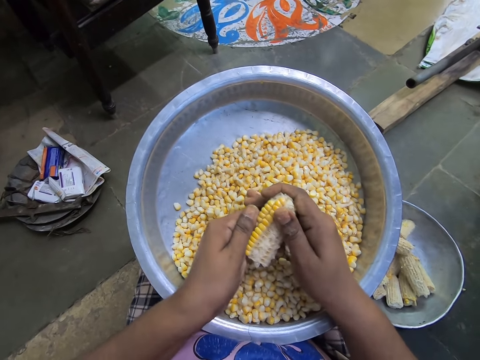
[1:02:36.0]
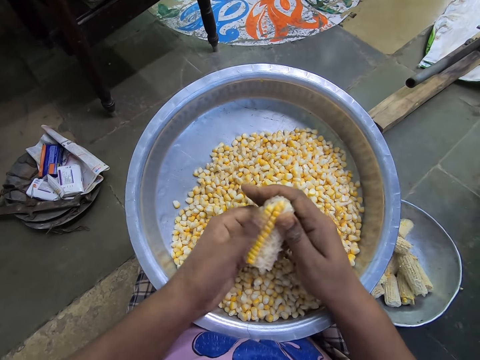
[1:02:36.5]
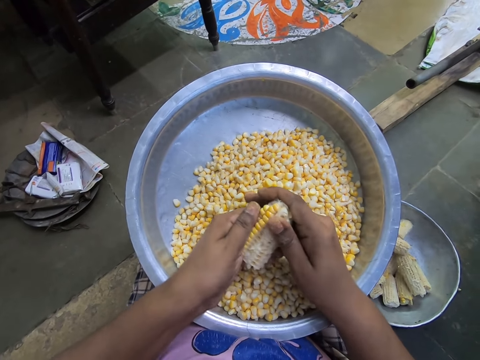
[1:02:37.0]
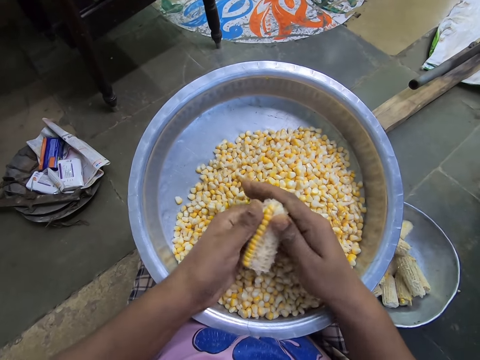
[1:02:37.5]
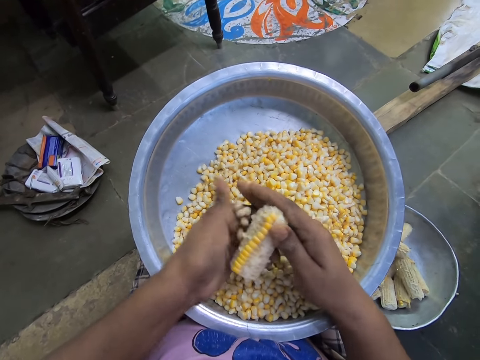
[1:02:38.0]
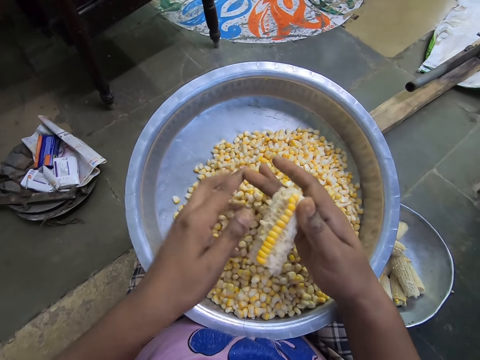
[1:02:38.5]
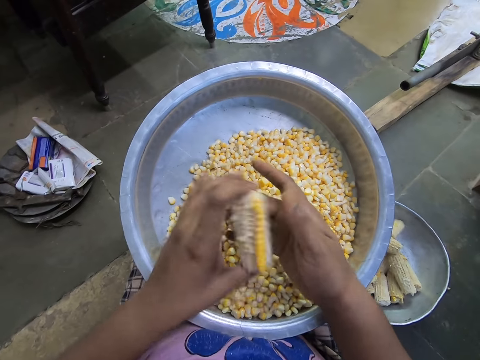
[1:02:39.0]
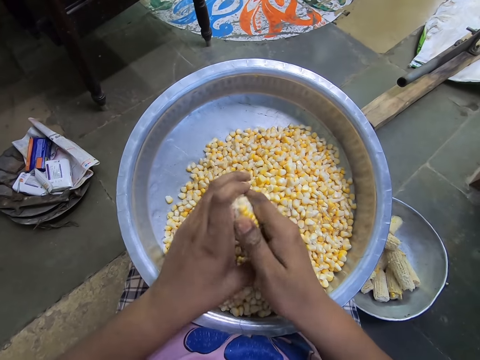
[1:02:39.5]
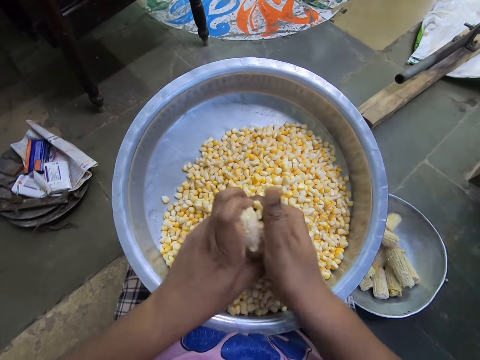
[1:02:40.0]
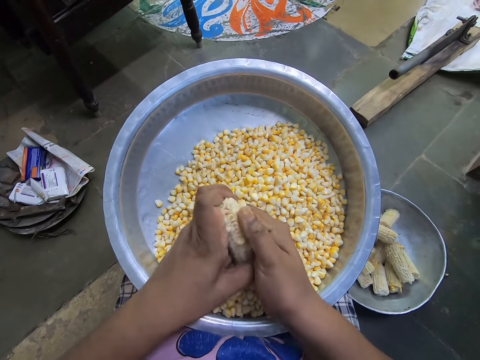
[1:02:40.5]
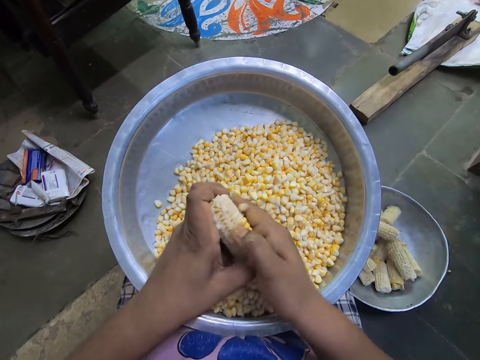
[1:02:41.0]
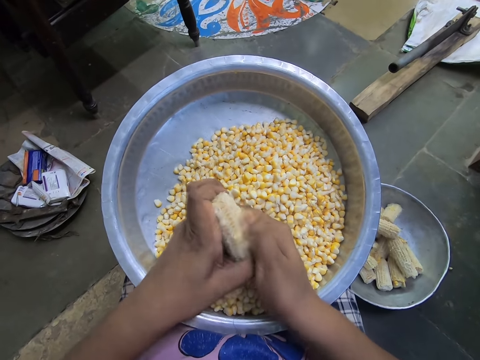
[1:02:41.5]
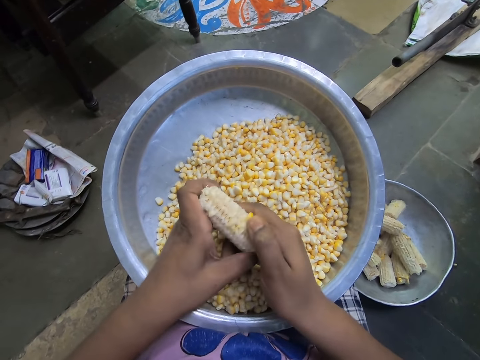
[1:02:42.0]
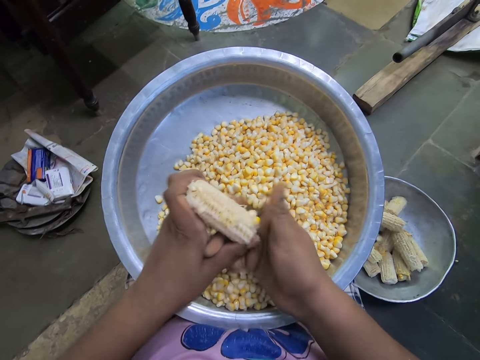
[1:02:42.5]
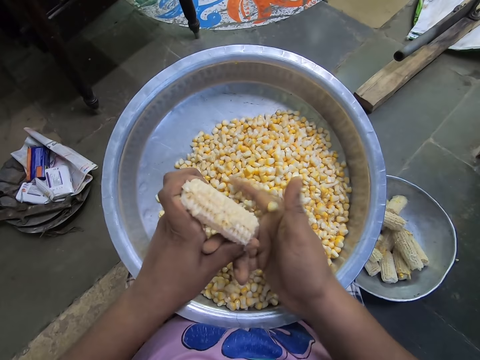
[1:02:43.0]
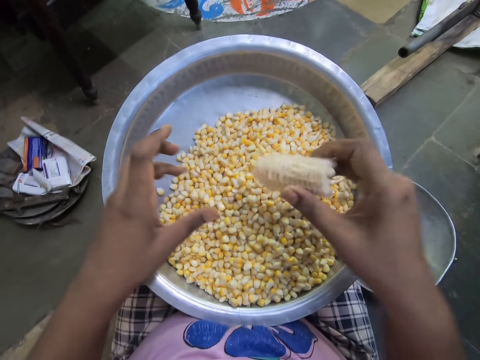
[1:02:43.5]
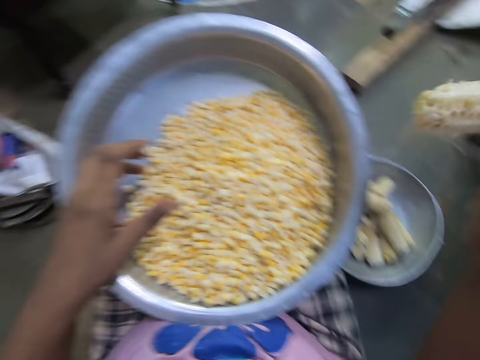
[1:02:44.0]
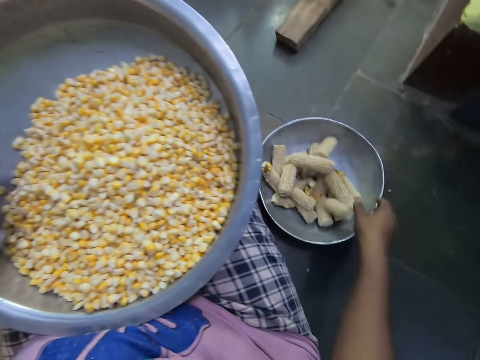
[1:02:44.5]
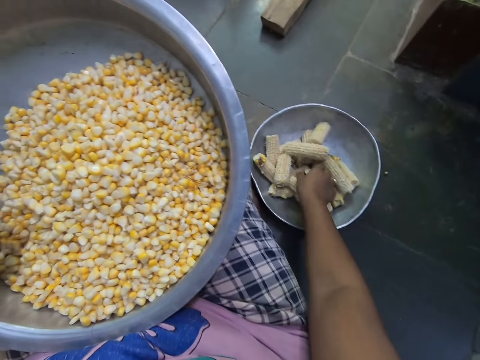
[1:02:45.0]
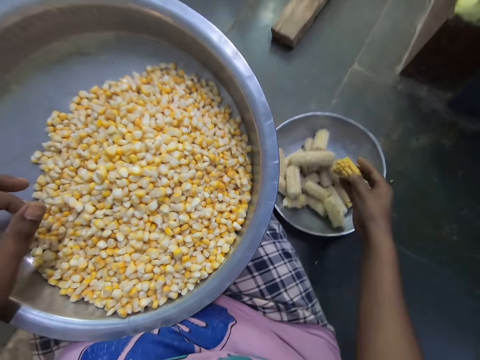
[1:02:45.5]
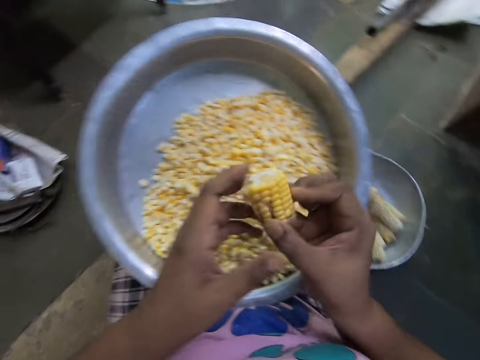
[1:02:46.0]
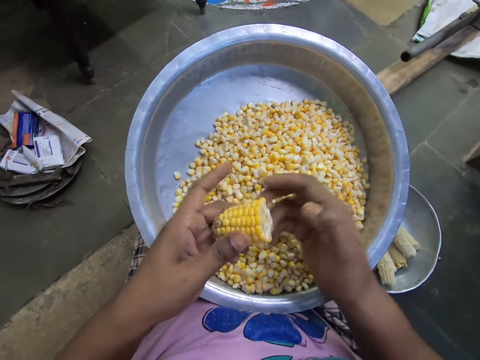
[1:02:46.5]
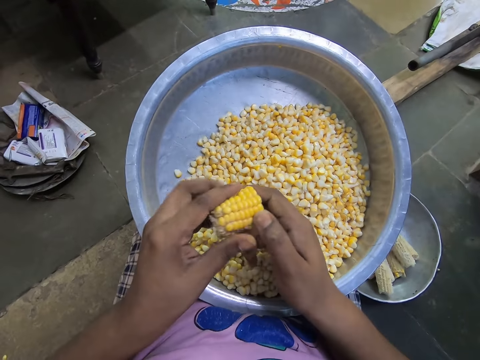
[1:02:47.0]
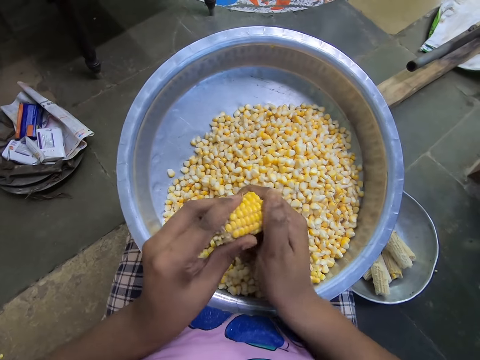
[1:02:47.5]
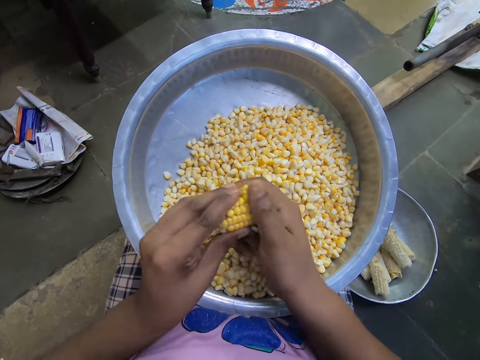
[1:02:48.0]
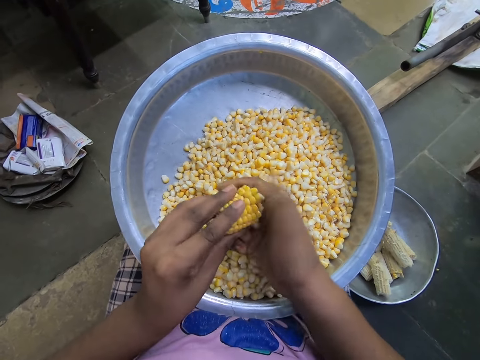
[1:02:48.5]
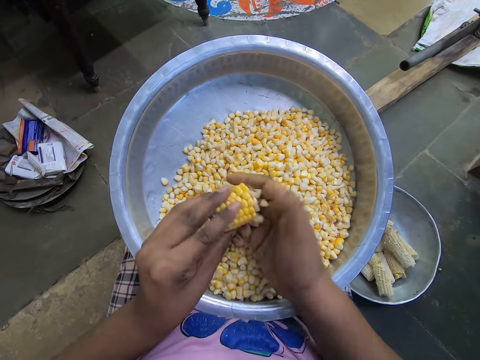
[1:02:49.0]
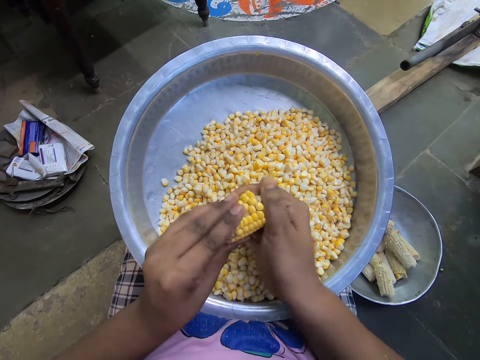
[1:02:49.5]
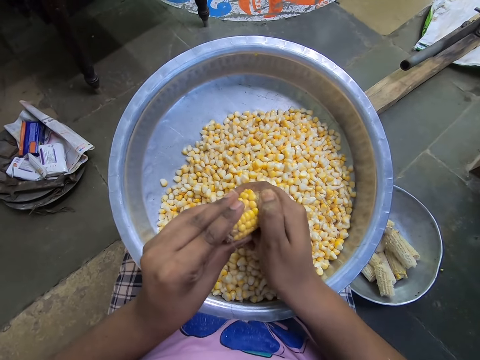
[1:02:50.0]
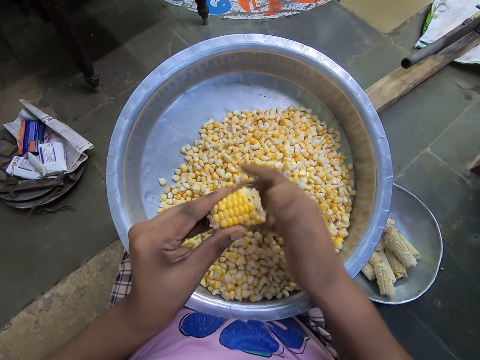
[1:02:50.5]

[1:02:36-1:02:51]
The camera wearer passes the corn to her left hand. She peels some seeds of the corn in her left hand with her right hand into the basin on her legs. She passes the corn to her right hand. She drops the corn in the bowl on the floor with her right hand. She picks a corn in the bowl on the floor with her right hand. She passes the corn to her left hand. She peels some seeds of the corn in her left hand with her right hand into the basin on her legs.

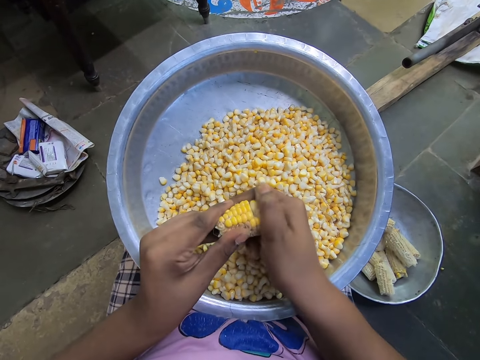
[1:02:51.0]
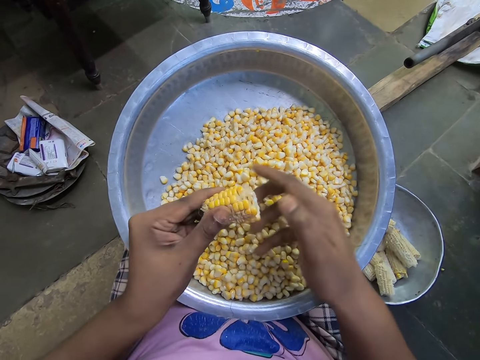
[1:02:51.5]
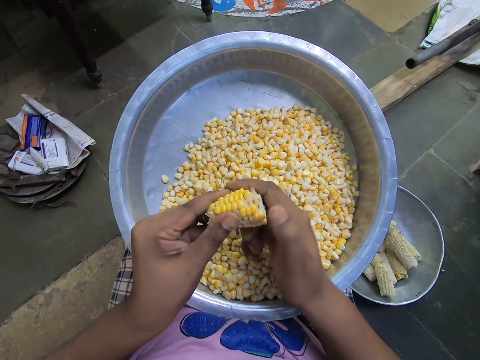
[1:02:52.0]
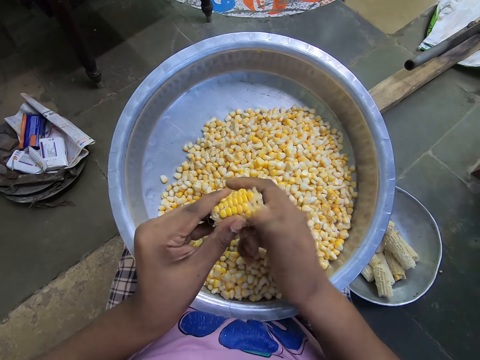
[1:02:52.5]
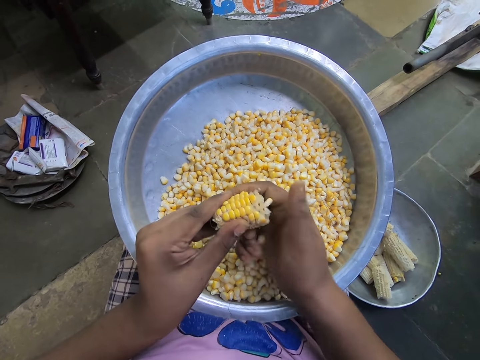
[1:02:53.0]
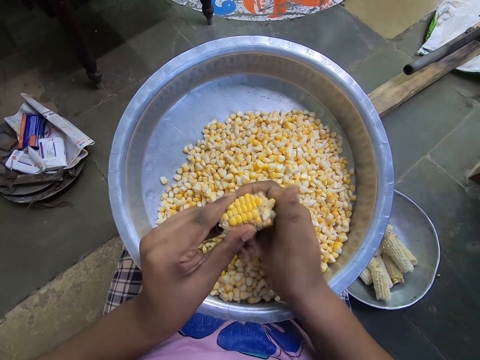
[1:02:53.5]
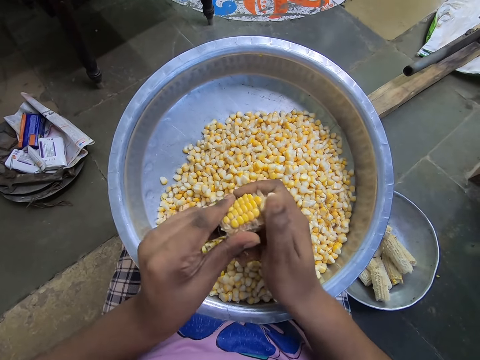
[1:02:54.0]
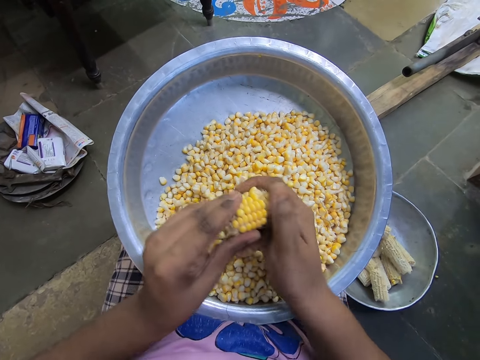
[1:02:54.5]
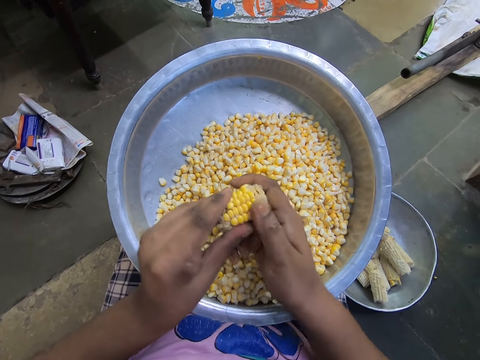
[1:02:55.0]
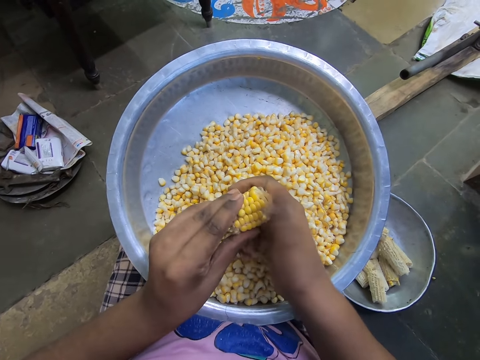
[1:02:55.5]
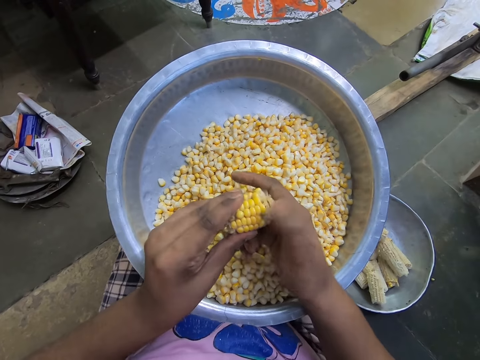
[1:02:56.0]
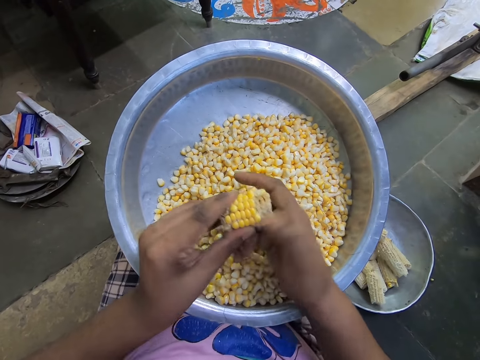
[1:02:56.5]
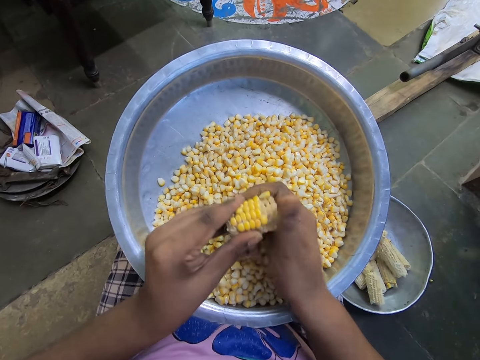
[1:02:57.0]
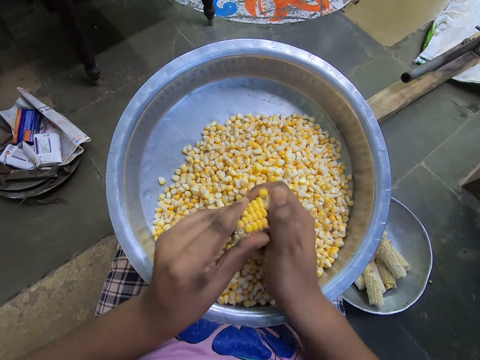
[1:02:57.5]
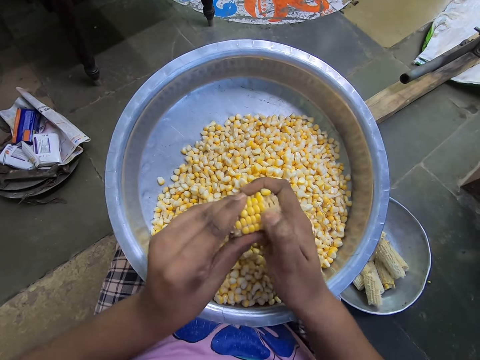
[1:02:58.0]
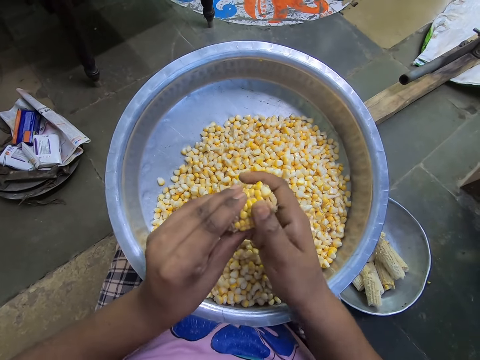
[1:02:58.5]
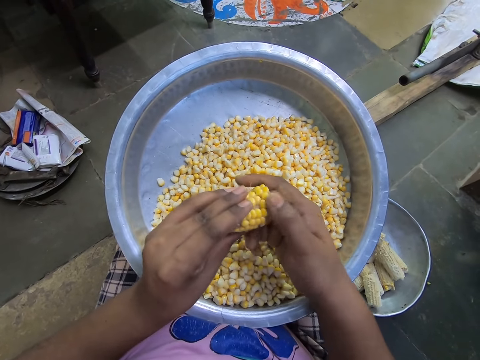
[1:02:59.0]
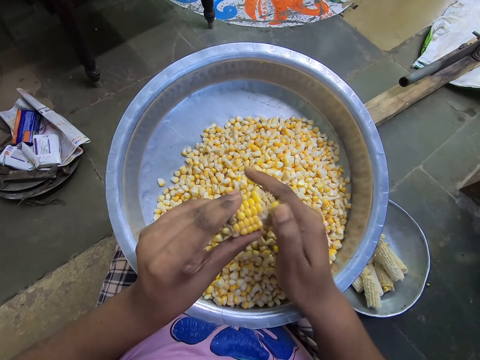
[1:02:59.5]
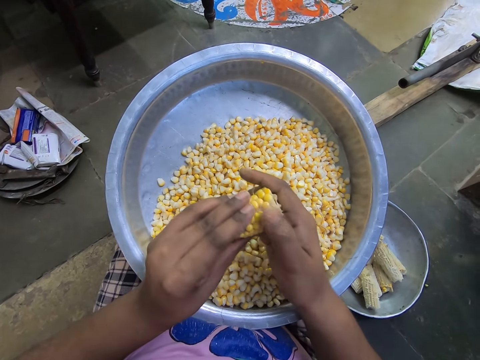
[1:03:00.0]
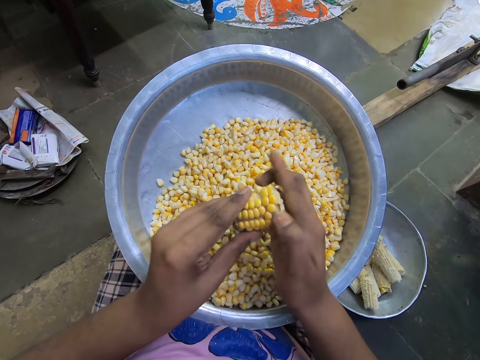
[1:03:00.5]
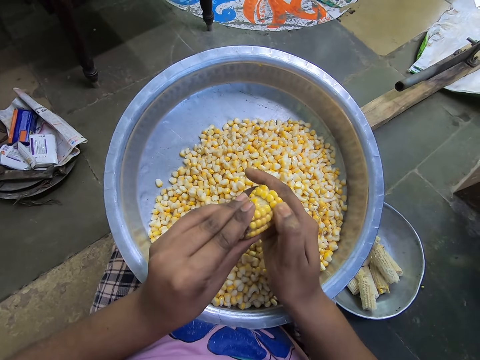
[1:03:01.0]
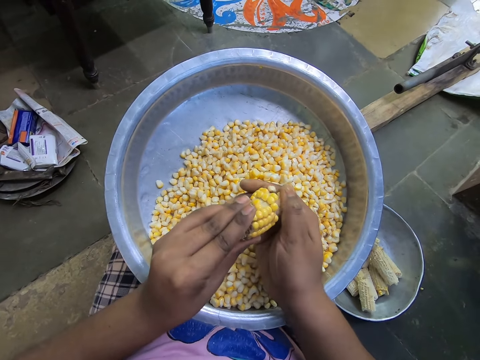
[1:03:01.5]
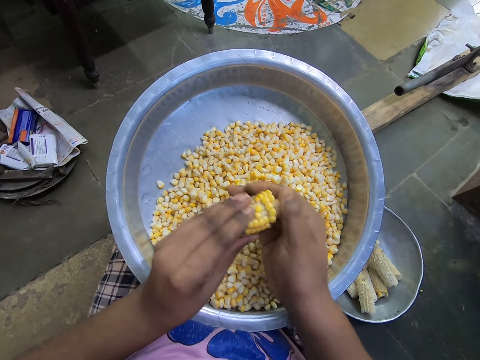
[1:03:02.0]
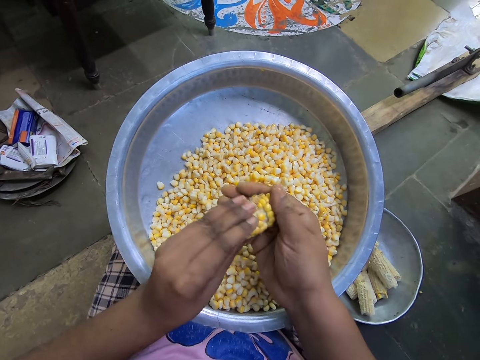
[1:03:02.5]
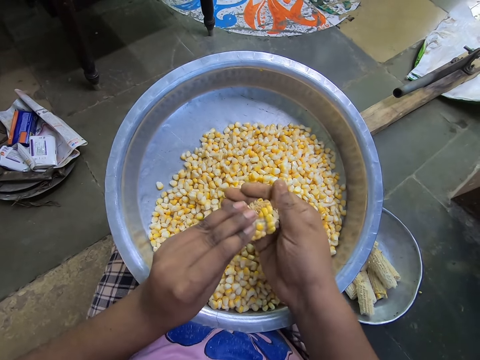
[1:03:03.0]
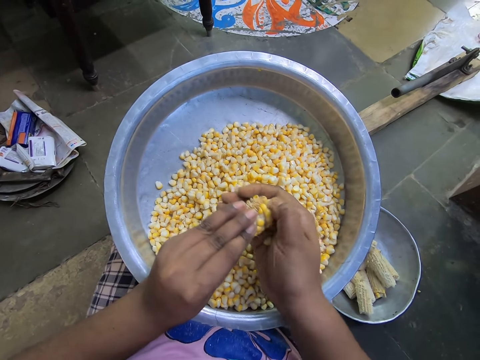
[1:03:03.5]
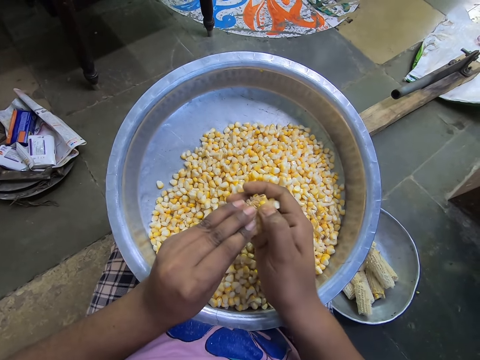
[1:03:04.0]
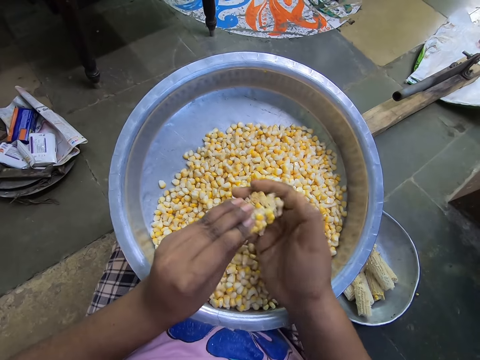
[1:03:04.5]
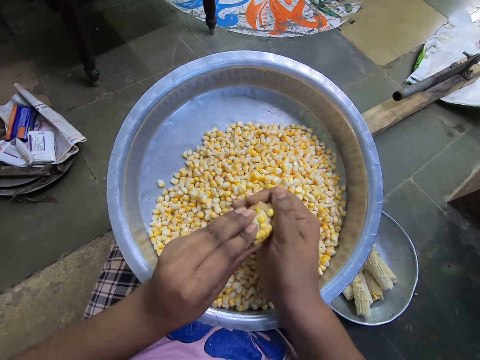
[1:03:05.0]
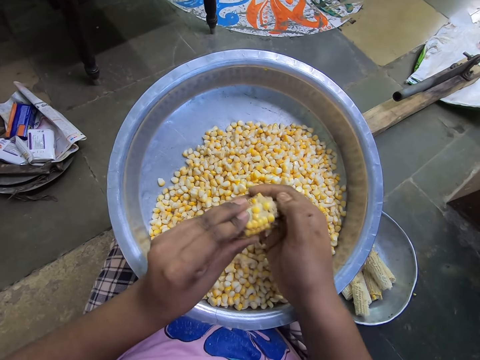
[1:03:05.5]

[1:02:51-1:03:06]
The camera wearer peels the corns. She rotates the corn with her left hand. She peels some seeds of the corn in her left hand with her right hand into the basin on her legs.
